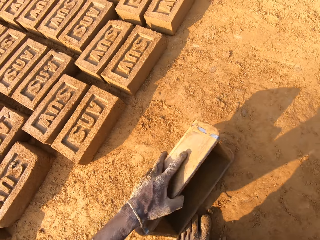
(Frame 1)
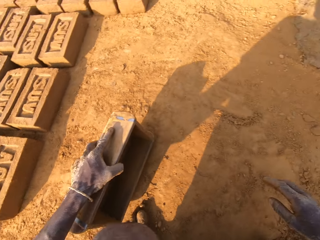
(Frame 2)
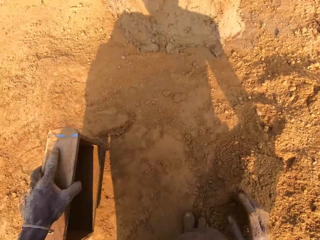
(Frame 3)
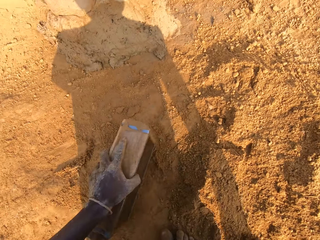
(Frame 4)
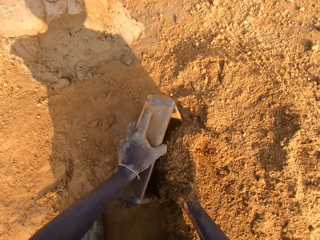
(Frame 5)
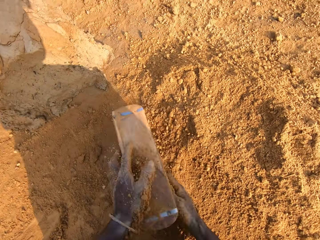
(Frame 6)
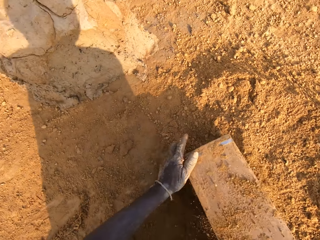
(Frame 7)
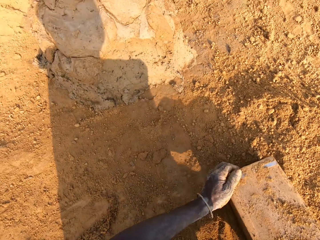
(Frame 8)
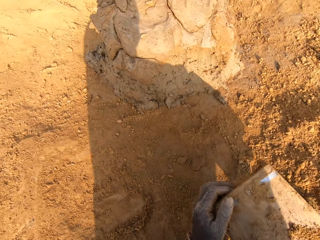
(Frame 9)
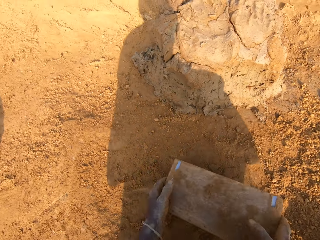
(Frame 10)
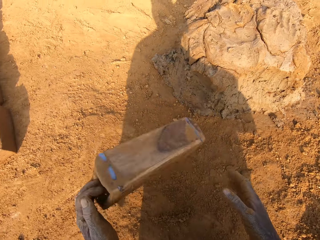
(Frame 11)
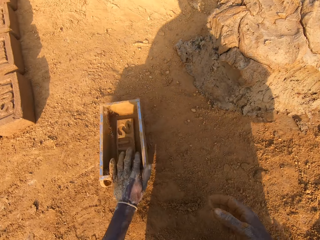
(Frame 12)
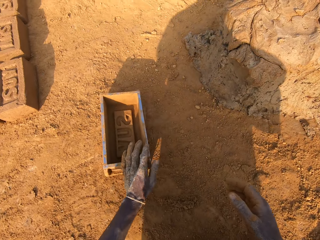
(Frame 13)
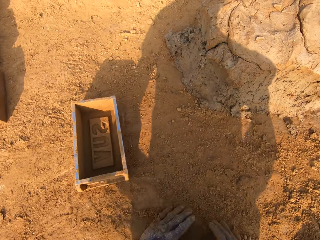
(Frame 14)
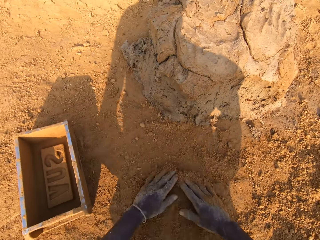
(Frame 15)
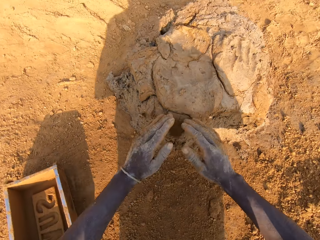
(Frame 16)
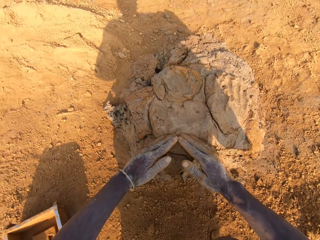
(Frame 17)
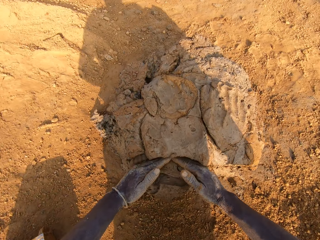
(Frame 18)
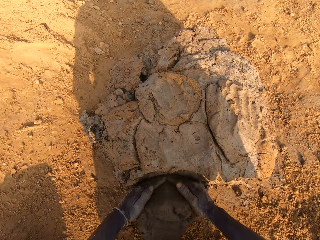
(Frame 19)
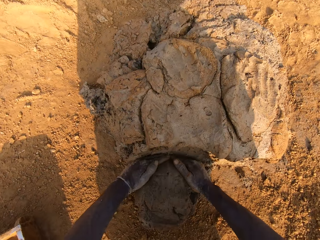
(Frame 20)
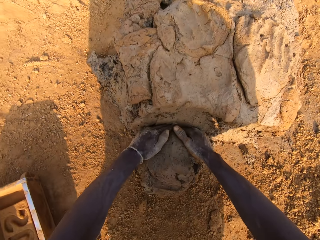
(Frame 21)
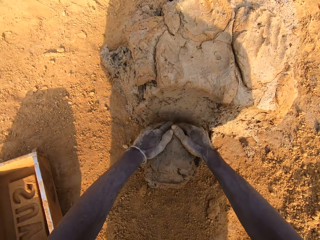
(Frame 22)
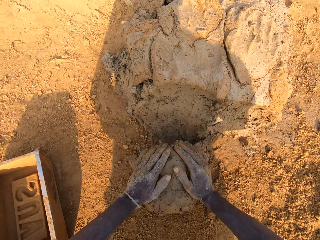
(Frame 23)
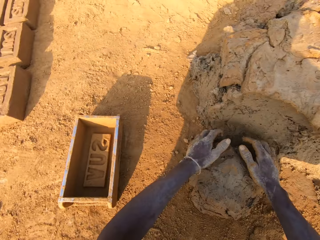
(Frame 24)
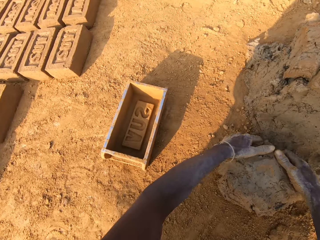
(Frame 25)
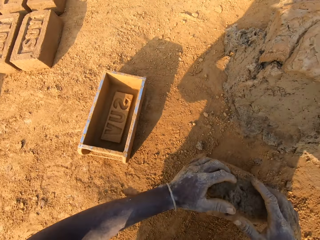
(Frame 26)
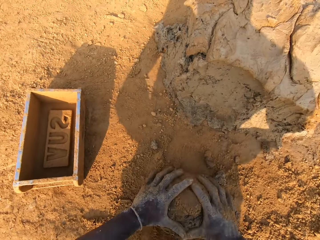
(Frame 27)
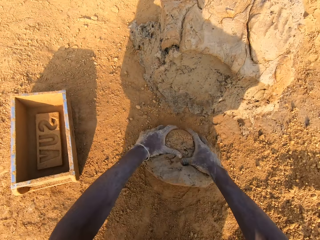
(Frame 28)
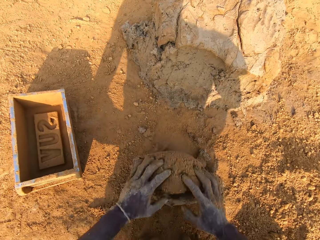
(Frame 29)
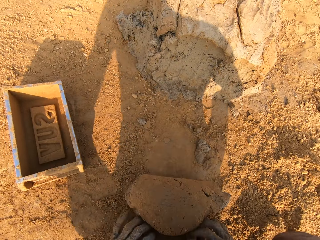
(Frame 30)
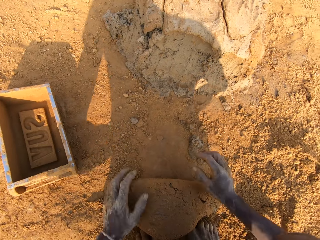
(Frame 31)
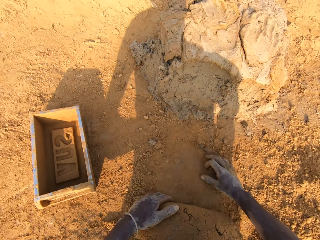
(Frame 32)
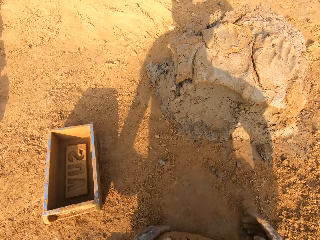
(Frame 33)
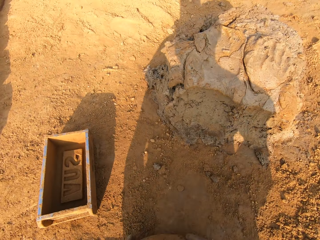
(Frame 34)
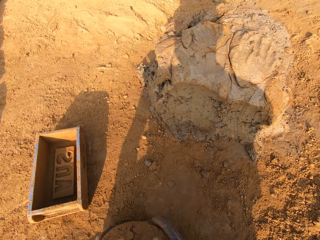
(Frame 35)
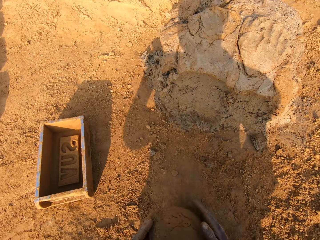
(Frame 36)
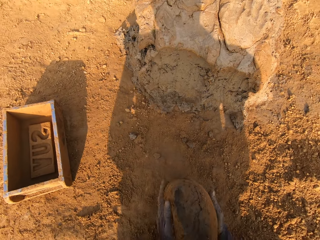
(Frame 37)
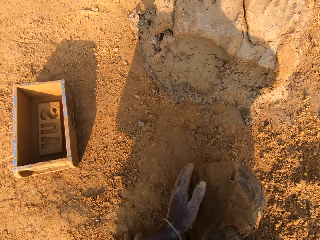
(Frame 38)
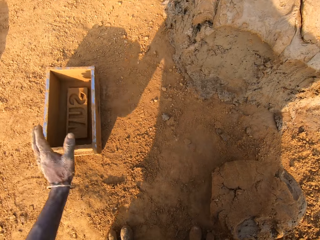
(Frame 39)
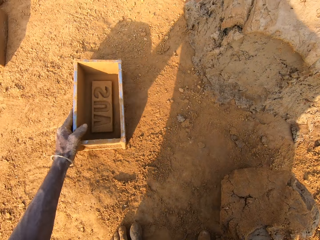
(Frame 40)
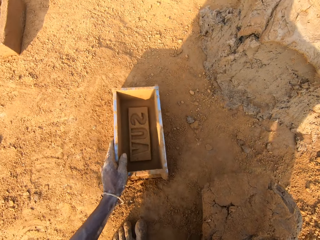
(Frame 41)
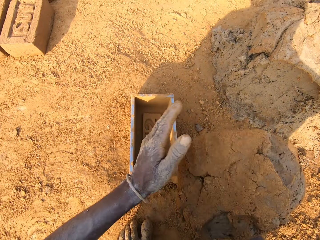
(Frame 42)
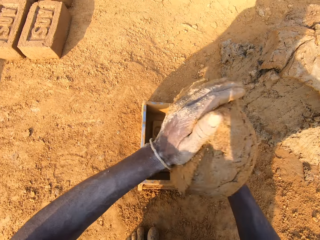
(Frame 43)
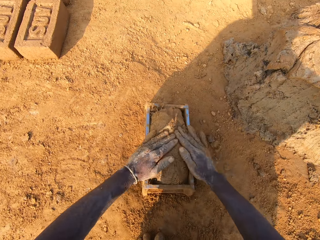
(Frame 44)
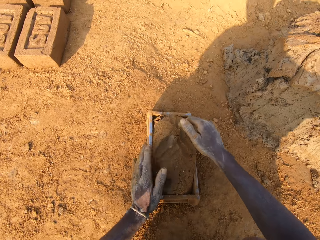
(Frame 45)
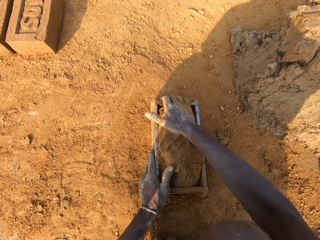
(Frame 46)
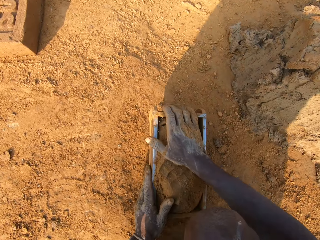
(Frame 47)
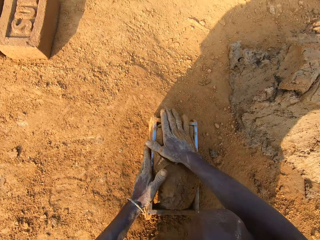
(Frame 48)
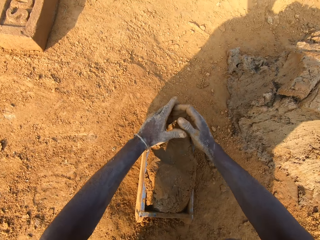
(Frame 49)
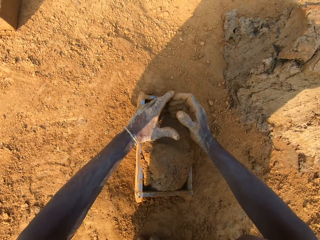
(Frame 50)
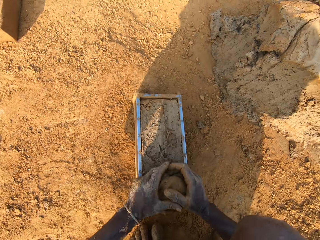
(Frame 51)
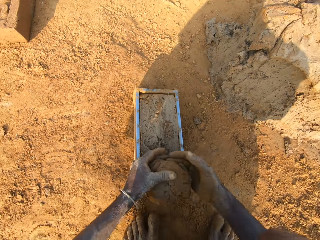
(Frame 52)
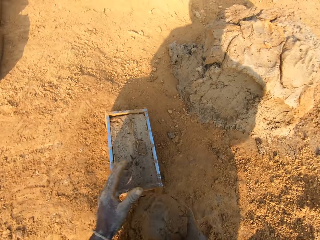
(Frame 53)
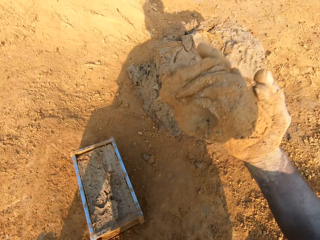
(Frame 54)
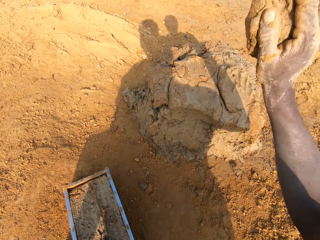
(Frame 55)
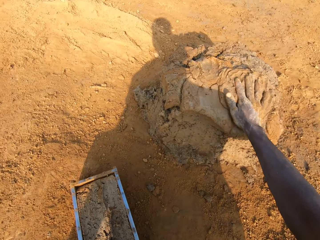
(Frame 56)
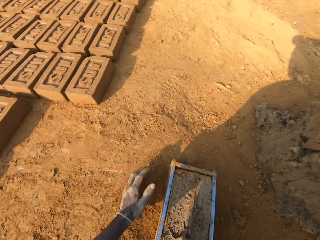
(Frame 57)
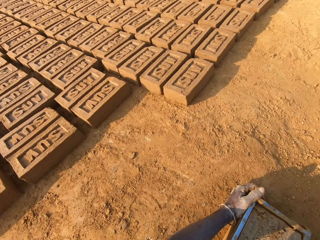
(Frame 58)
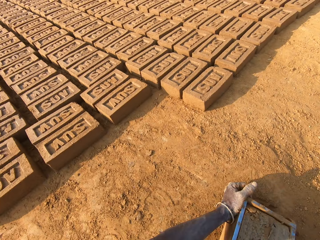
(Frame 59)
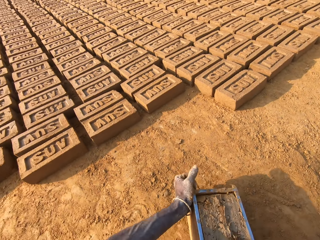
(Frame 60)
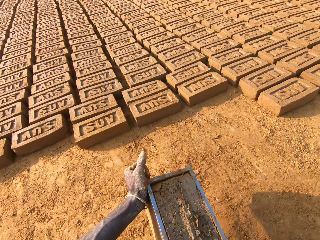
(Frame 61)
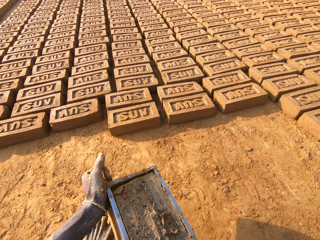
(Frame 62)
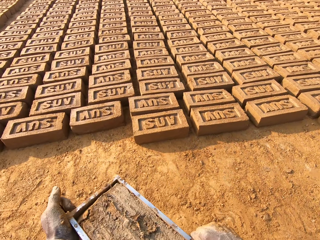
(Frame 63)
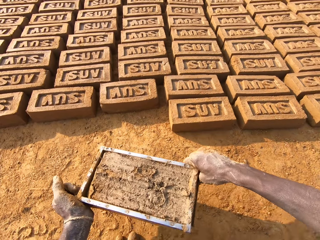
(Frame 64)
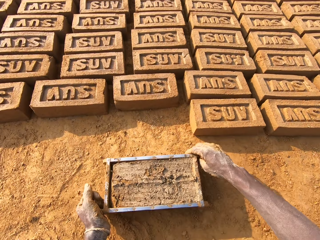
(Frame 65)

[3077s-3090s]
The camera wearer puts down the brick mold and moves to the sandy area. He packs sand into the brick mold. He pours the sand in the brick mold on the ground. He puts the brick mold on the ground. He slides his hands on the ground. He spreads the soil. He cuts out a portion of mortar or mud from the heap of mortar with his hands. He molds the mortar on the ground. He moves the brick mold closer with his left hand. He loads the mortar into the brick mold. He levels the mud. He scrapes mortar from the brick mold with his hands. He sticks the mud to the mud. He drops the portion of mortar in his hands on the heap of mortar. He moves the brick mold closer to the bricks aligned on the ground.

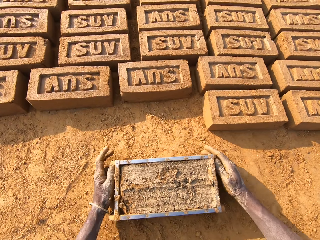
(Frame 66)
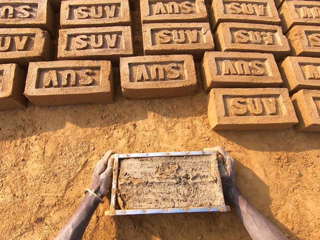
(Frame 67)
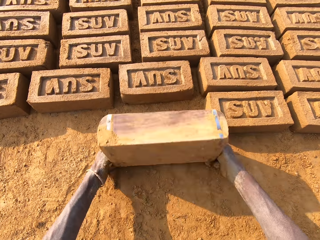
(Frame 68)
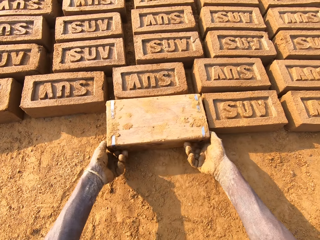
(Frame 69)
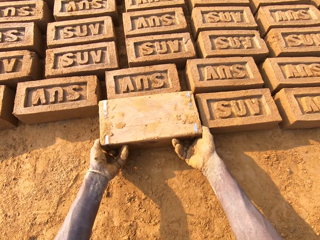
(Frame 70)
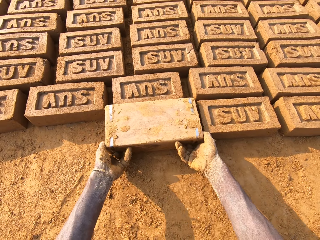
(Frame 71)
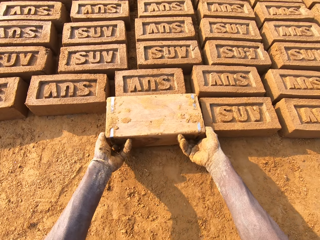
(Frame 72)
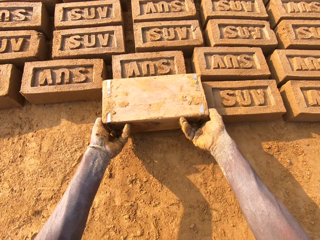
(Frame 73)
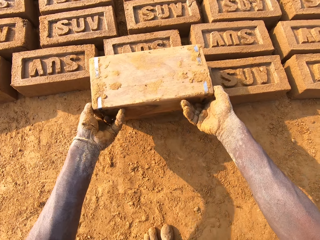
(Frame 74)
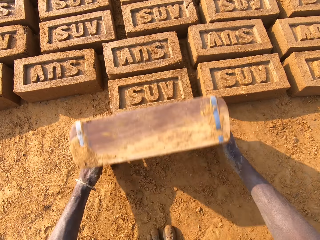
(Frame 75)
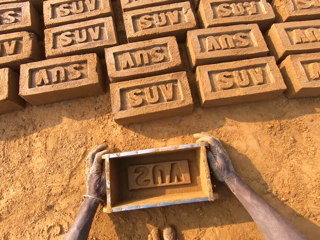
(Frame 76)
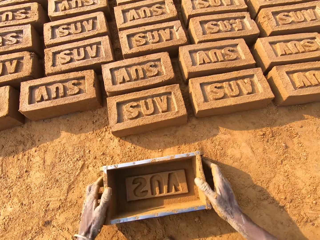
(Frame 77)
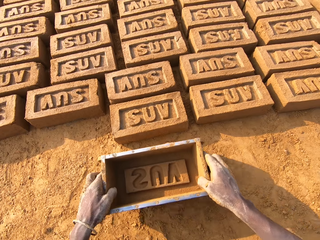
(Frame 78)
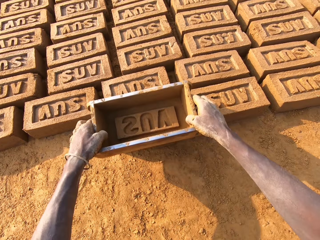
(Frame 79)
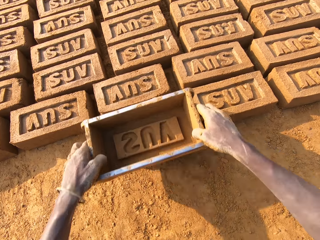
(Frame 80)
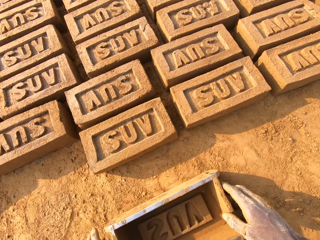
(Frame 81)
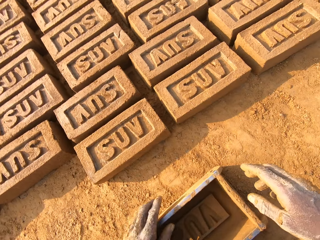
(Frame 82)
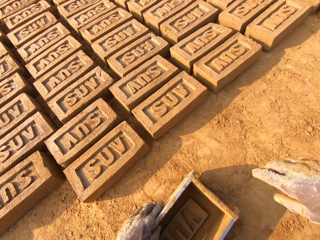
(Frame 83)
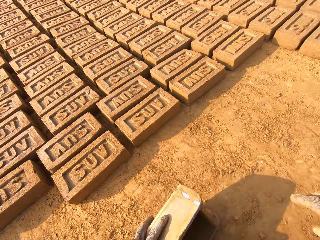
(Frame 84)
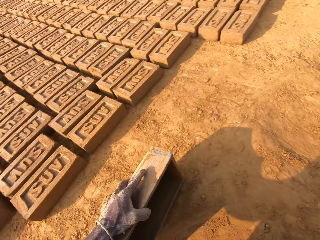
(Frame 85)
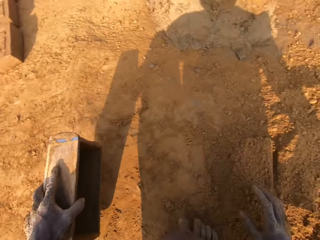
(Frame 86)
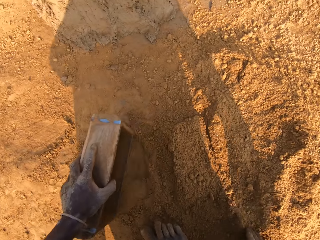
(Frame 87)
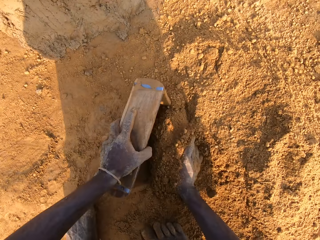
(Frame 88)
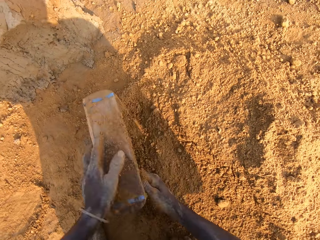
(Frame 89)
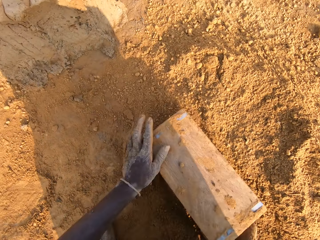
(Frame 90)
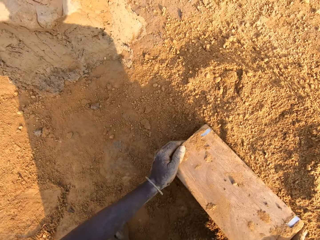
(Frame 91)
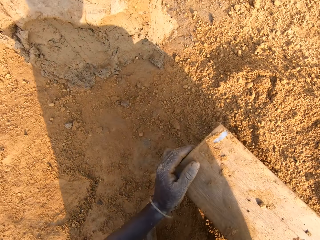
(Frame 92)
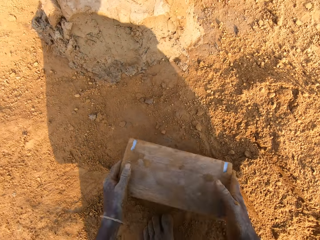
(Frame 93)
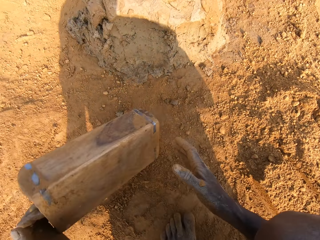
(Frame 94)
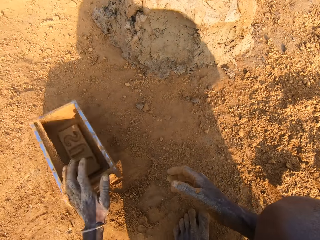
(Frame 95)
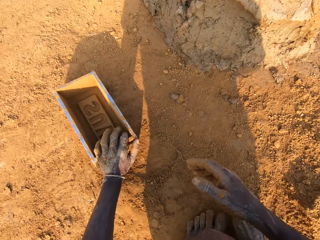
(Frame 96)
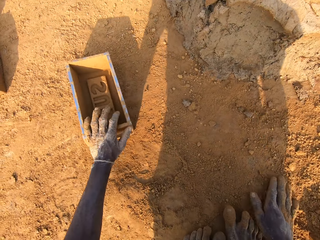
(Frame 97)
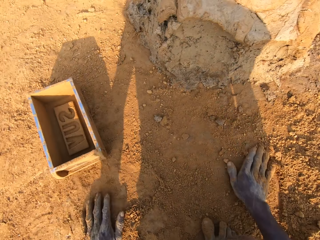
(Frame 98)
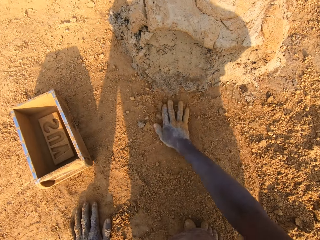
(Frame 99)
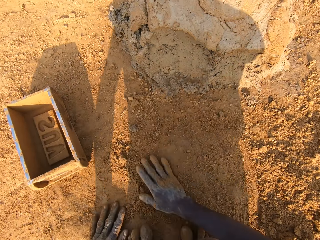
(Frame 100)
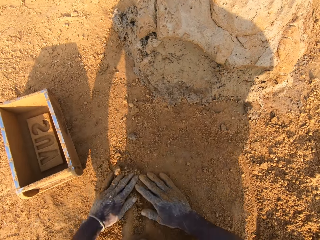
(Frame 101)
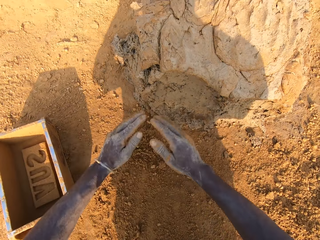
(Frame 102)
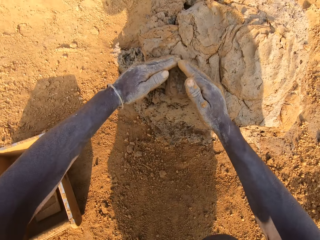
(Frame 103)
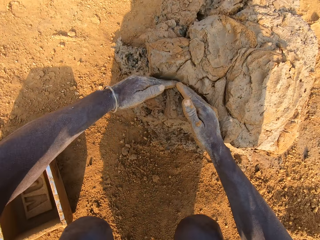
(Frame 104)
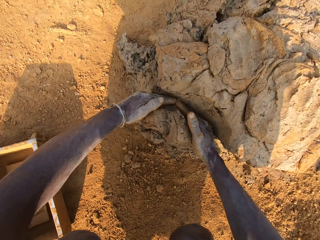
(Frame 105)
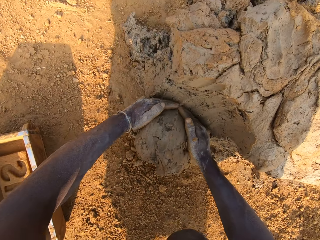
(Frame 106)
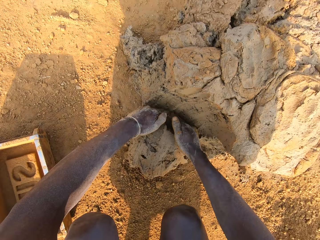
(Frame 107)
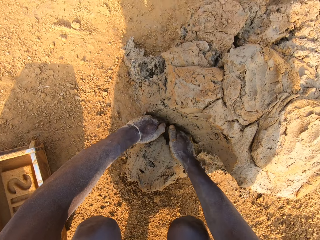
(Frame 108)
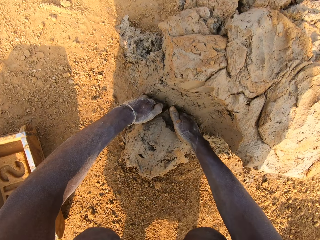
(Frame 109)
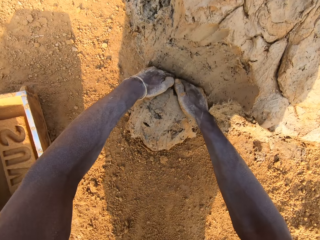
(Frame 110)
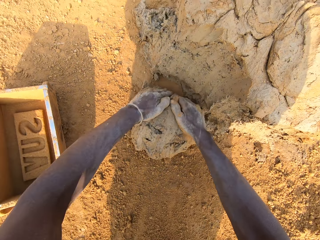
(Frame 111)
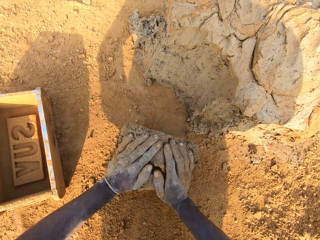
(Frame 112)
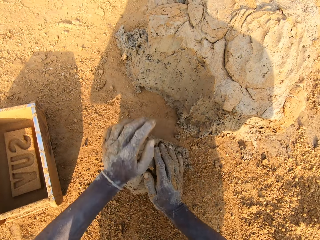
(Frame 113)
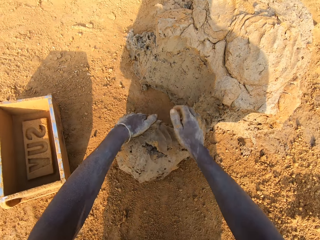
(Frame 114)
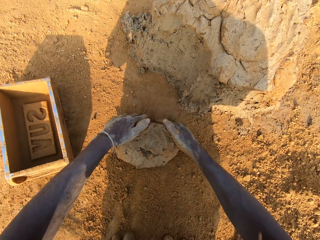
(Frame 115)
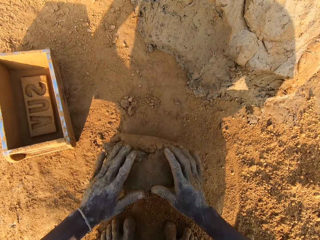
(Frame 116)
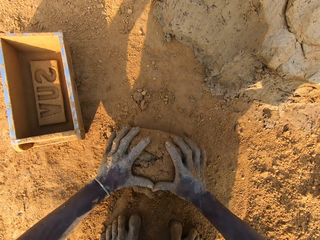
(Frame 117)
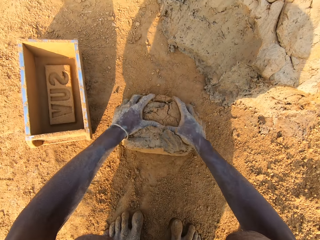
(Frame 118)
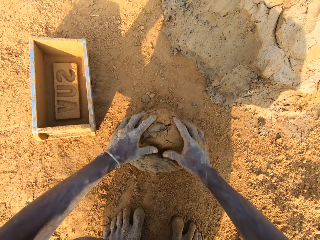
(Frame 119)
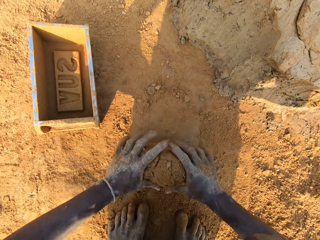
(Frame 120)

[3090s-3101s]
The camera wearer puts down the brick mold. He lays the brick. He flips the brick mold upside down. He removes the brick mold from the brick. He puts down the brick mold. He taps the brick with the brick mold in his hands. He moves to the sandy area. He puts down the brick mold. He packs sand into the brick mold. He pours the sand in the brick mold on the ground. He puts the brick mold on the ground. He slides his hands on the ground. He spreads the soil. He cuts out a portion of mortar from the heap of mortar. He molds the mortar on the ground.
